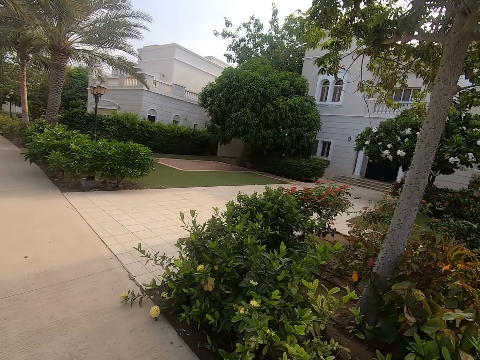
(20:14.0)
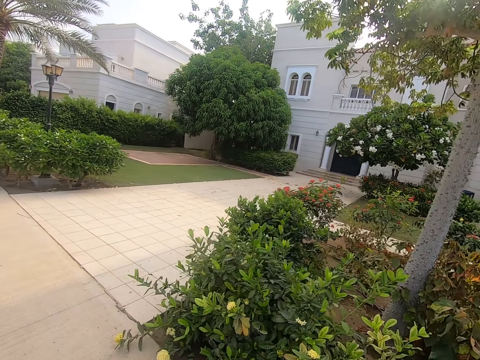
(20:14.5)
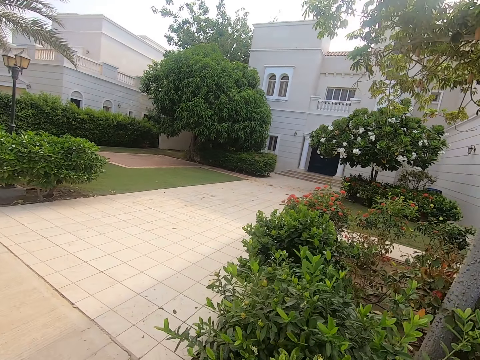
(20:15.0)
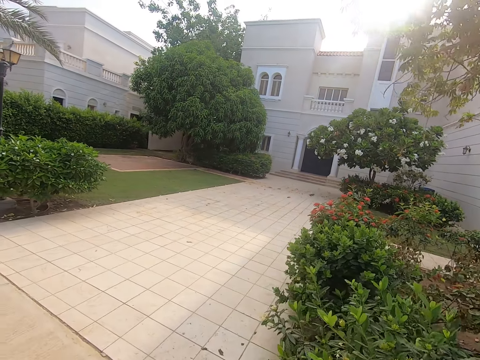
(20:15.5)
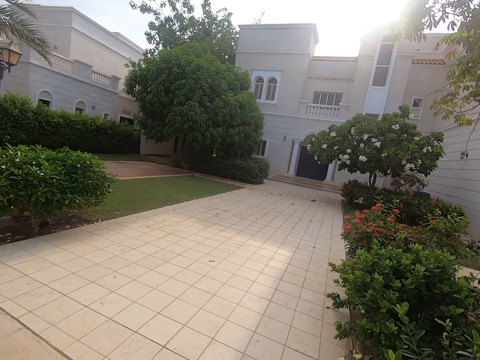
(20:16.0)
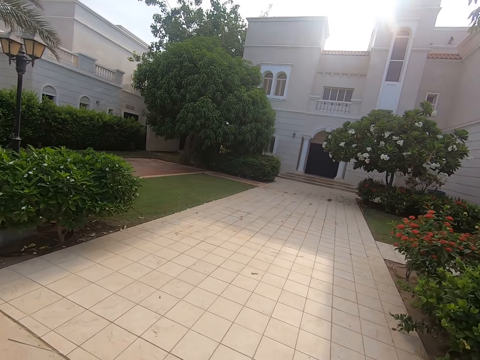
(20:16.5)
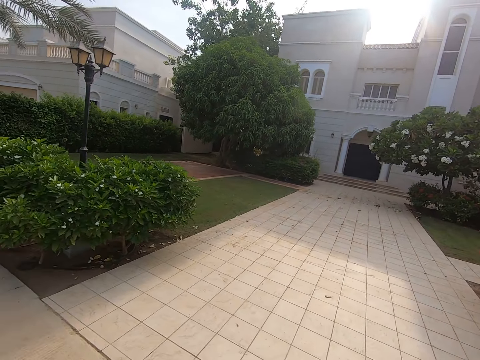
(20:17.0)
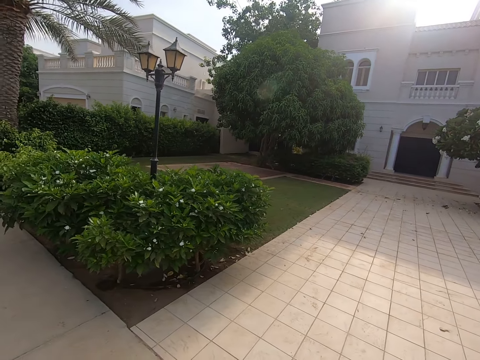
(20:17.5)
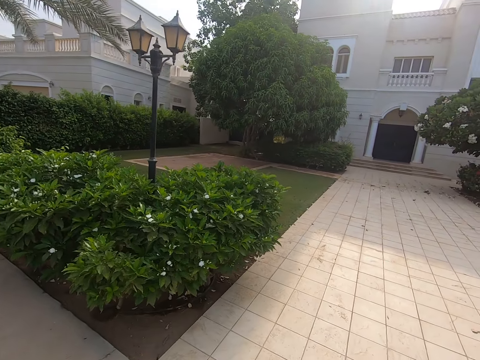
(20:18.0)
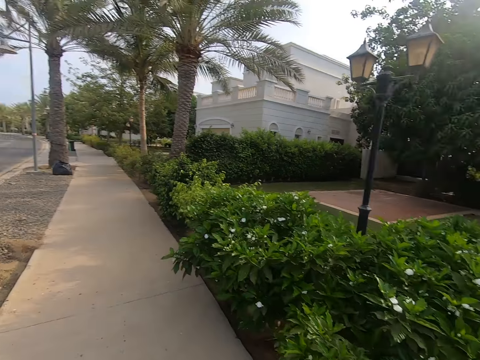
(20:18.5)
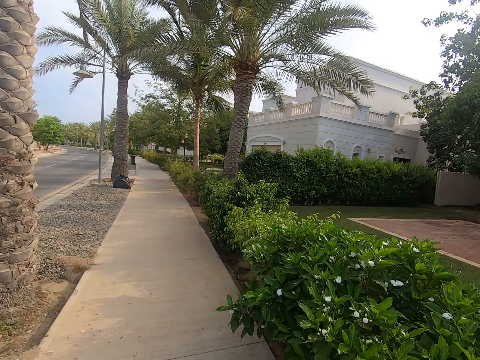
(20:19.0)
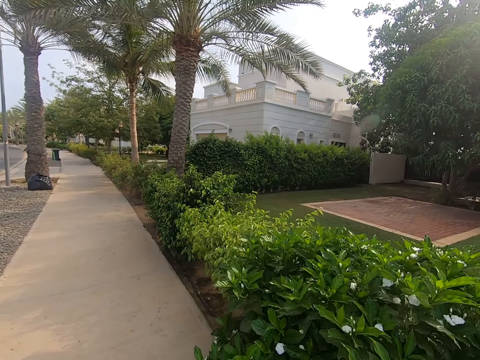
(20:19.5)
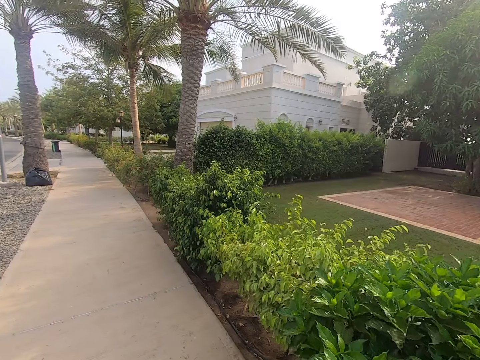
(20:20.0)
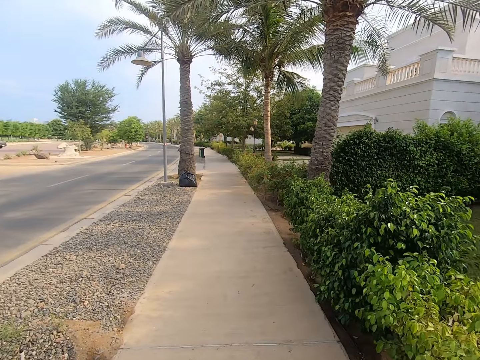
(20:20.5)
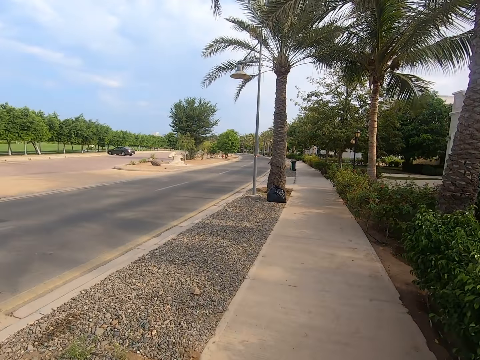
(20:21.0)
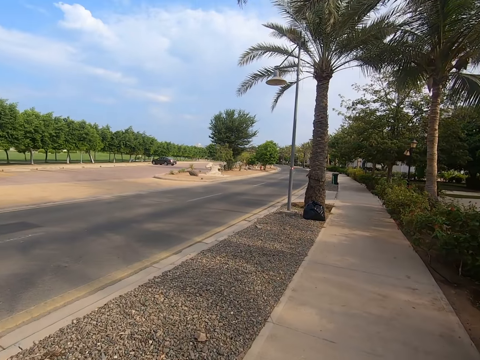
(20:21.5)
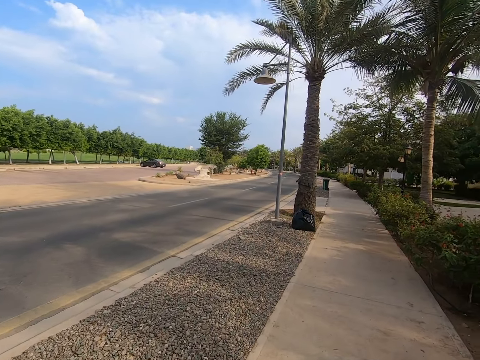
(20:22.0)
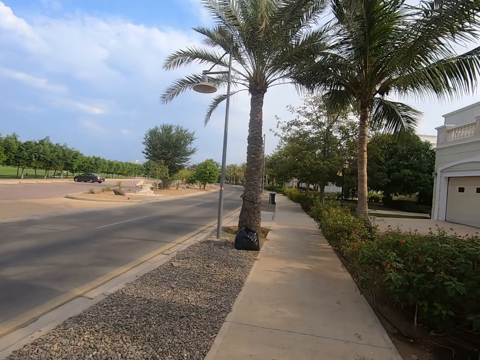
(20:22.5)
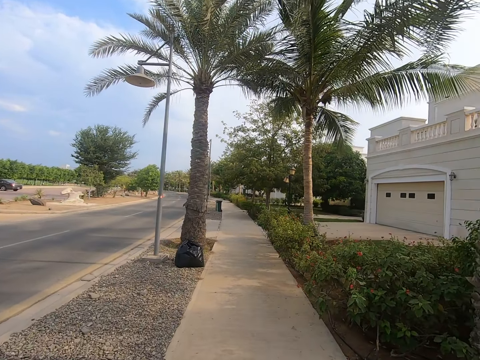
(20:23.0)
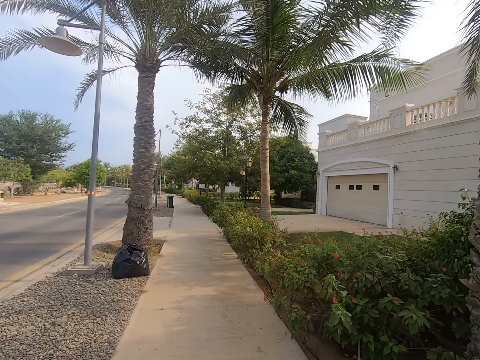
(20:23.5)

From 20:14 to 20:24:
The camera wearer looks to the right side. They look in front.

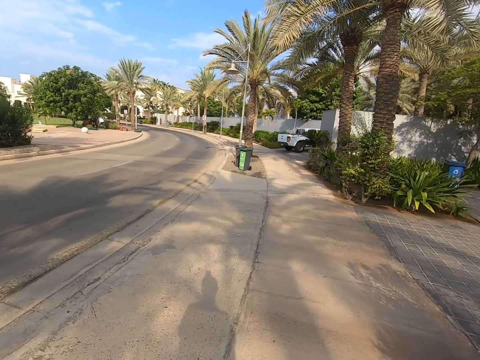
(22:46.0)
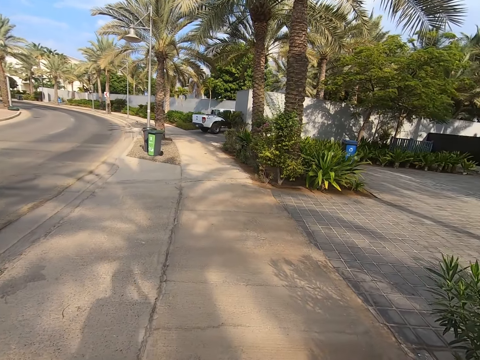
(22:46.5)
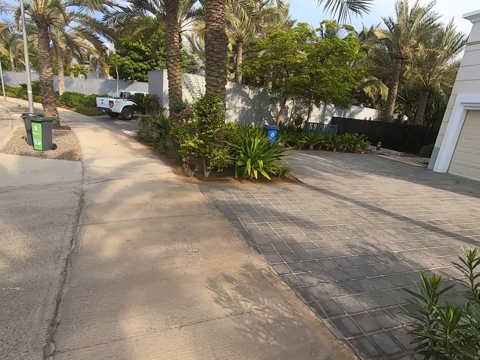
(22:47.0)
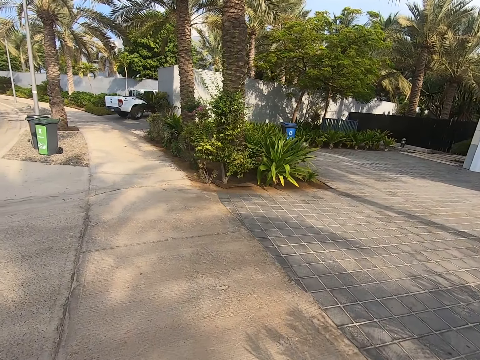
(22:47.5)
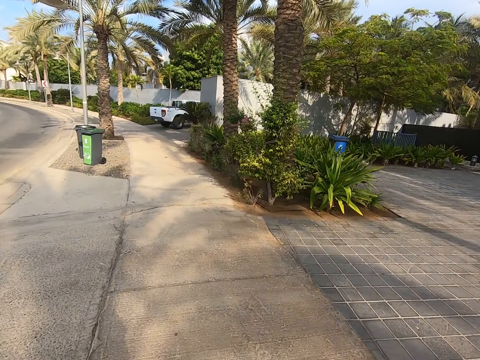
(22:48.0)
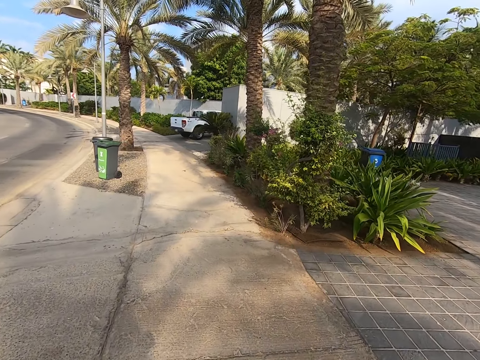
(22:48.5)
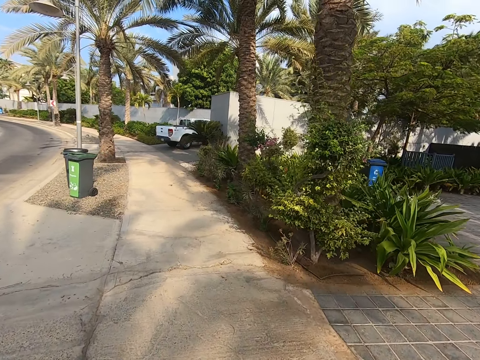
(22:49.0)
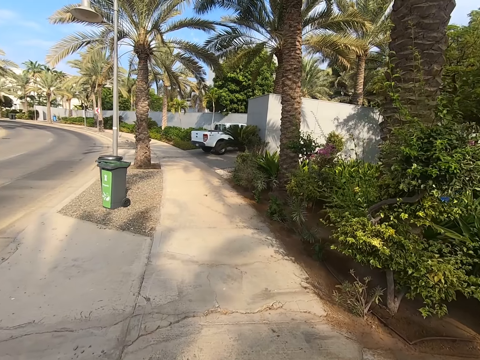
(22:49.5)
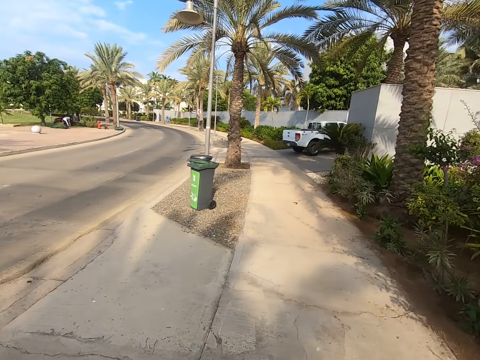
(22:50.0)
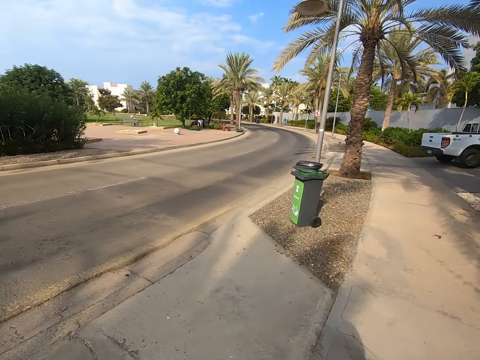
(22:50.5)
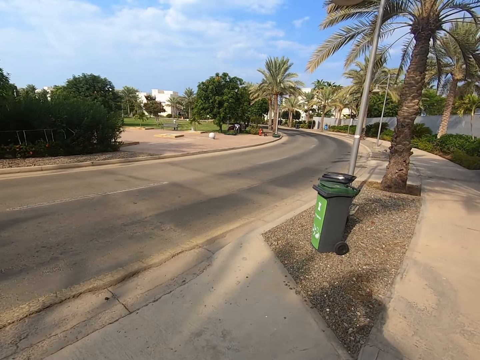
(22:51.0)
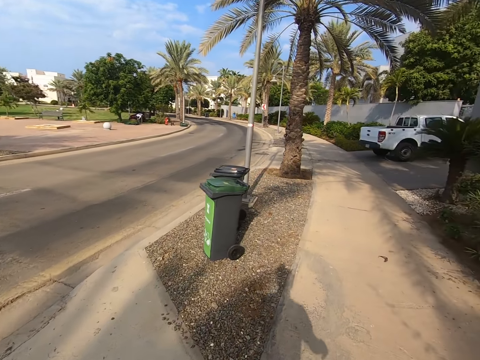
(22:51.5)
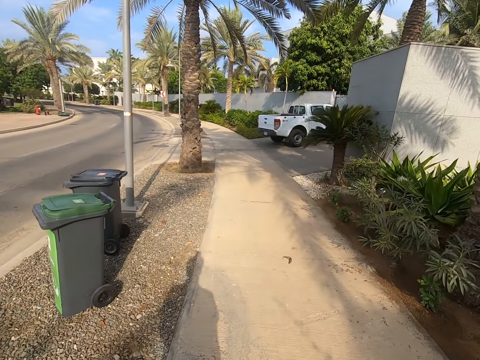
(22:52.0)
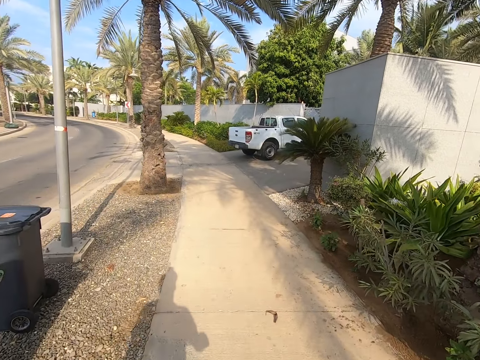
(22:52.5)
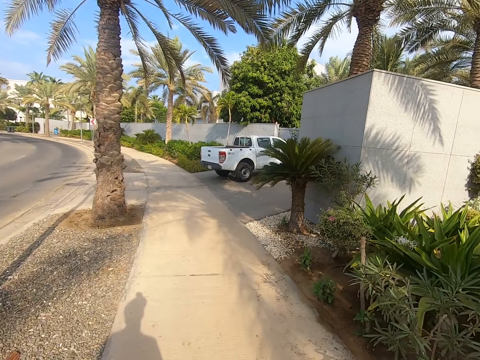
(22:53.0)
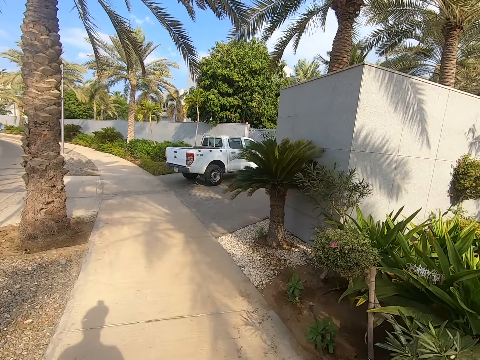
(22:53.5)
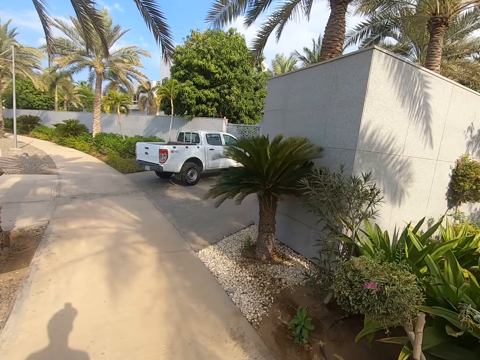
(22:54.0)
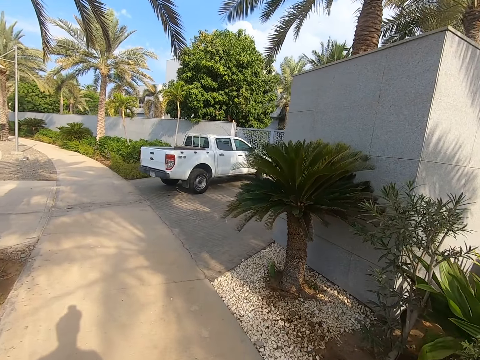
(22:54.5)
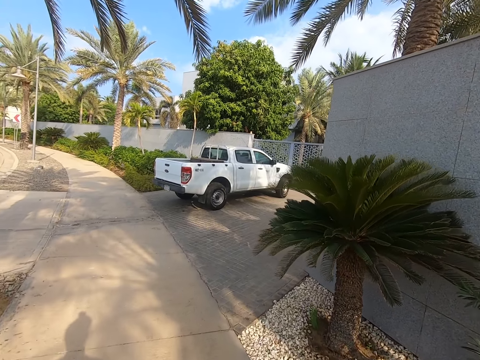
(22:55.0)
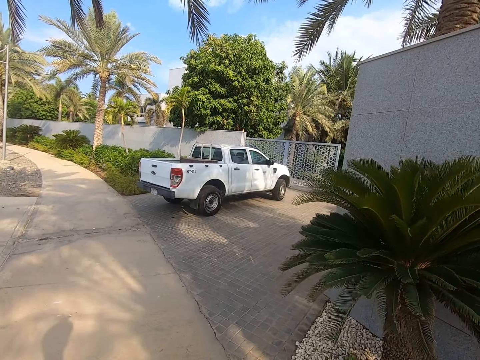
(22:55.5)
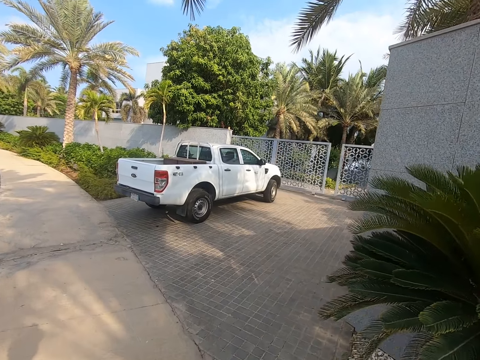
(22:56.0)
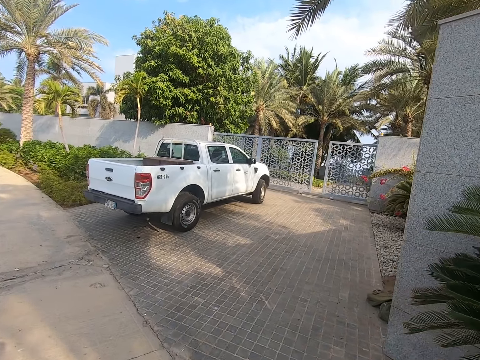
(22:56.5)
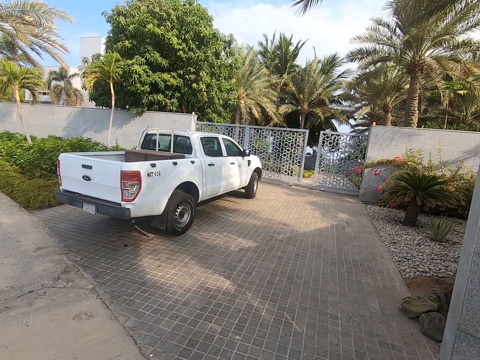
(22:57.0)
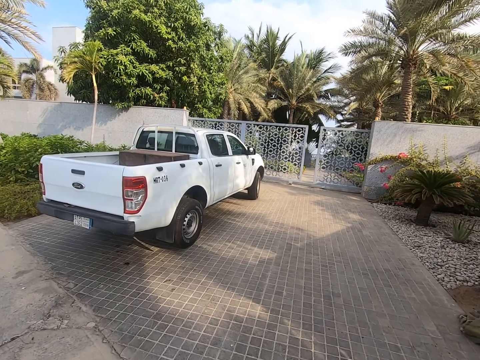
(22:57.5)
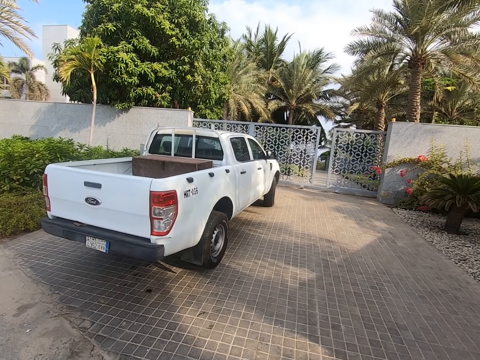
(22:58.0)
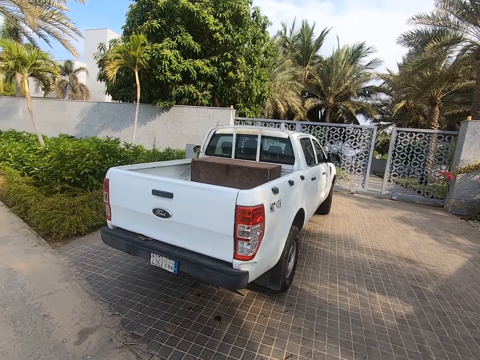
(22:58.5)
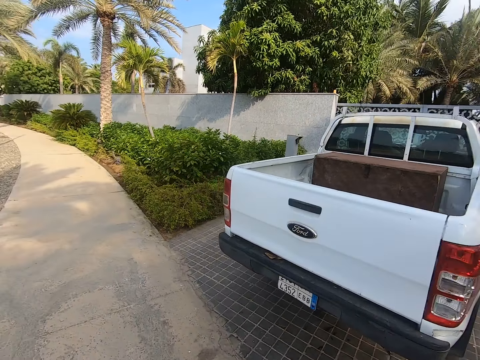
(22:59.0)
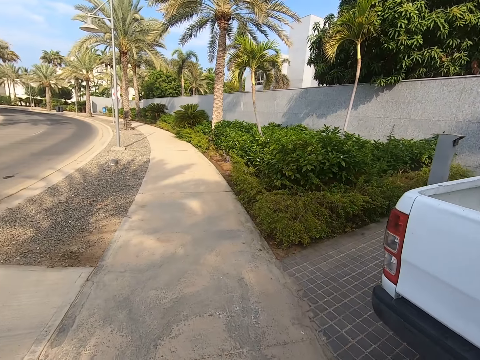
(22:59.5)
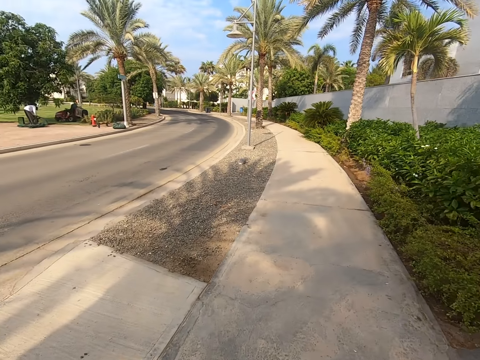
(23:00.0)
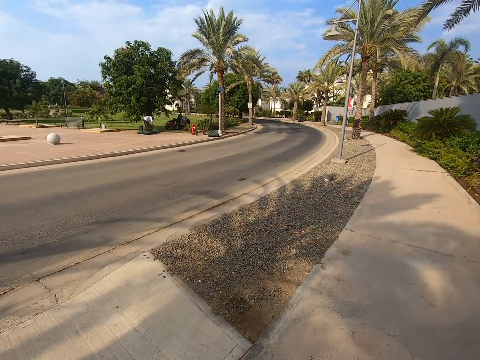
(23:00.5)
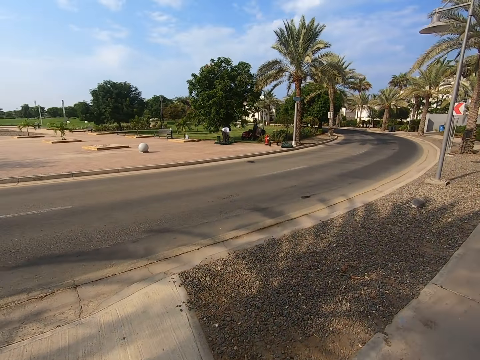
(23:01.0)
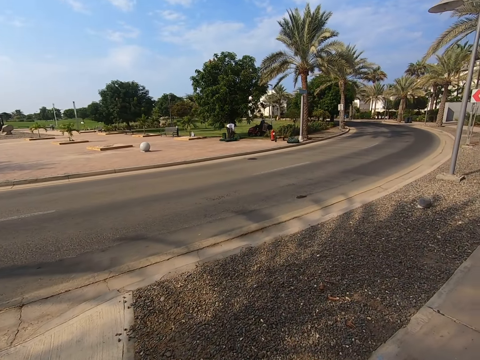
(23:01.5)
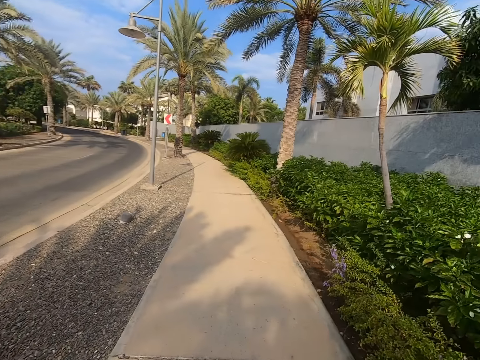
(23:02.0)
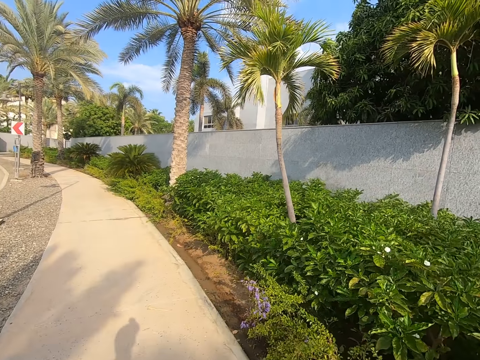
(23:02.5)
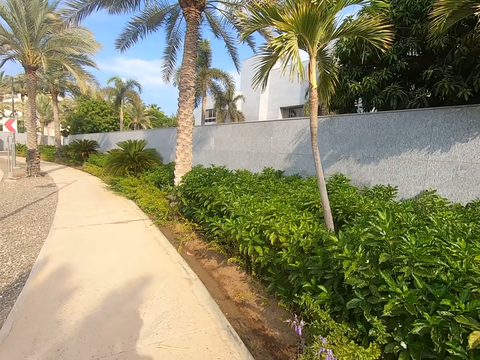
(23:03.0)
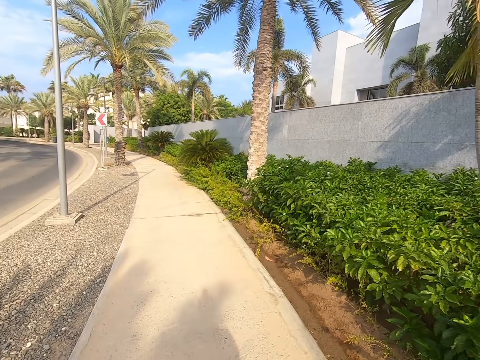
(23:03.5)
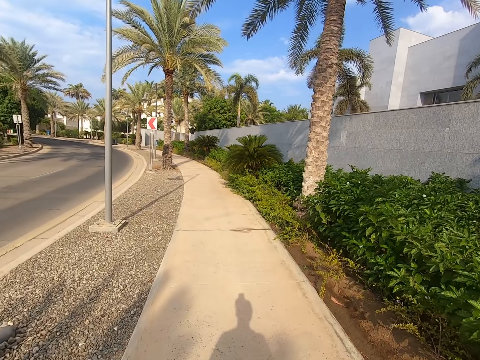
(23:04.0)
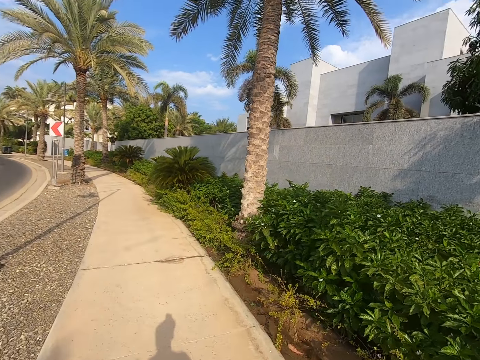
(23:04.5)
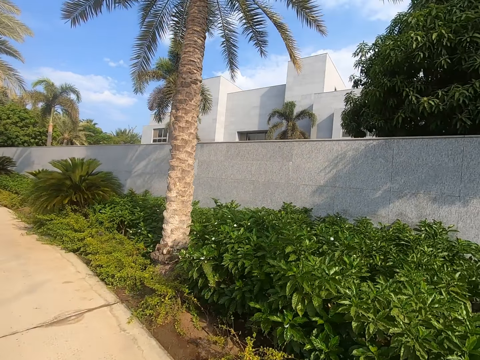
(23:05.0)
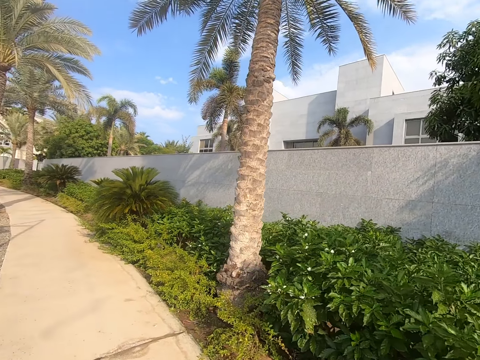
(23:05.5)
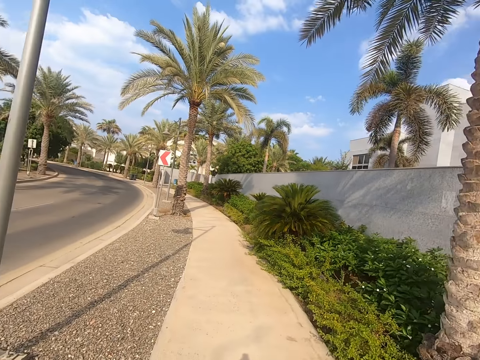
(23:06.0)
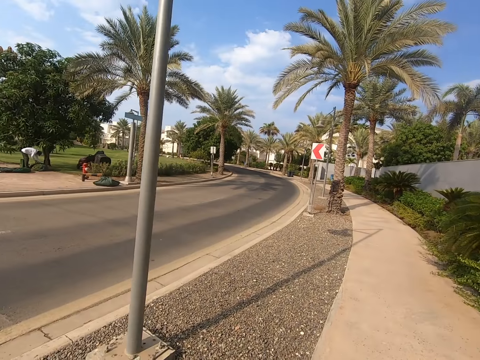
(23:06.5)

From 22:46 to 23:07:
The camera wearer moves a hand and walks around the street. They look to the right side. They look to the left side. They walk.
